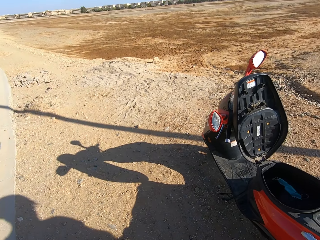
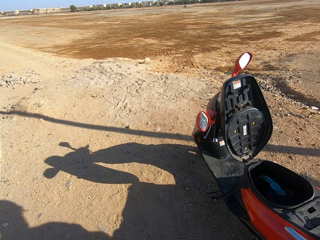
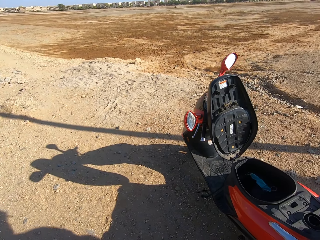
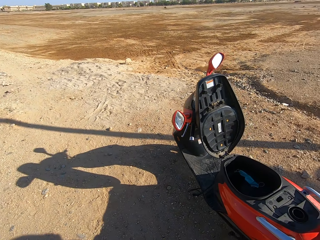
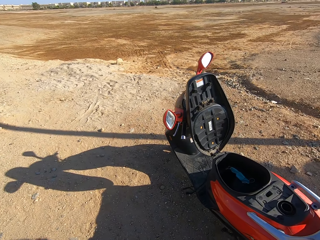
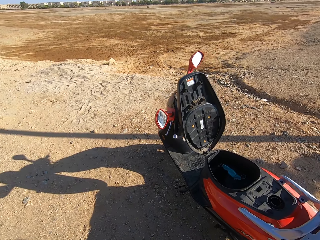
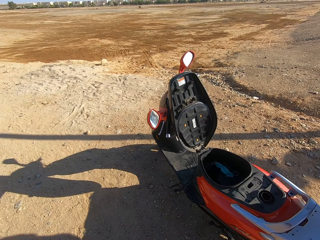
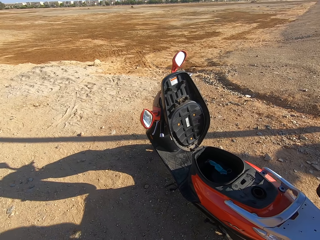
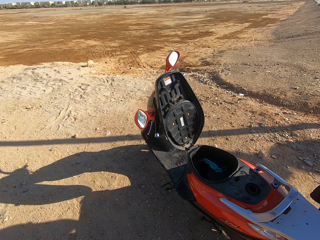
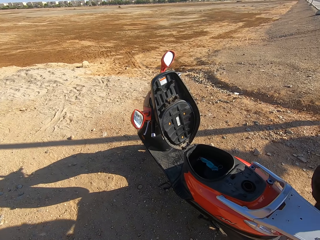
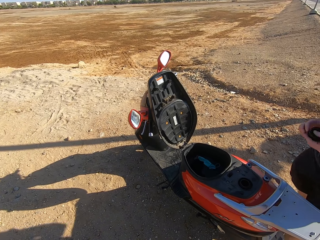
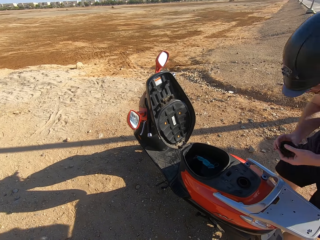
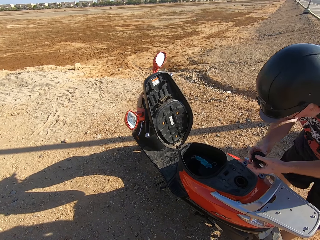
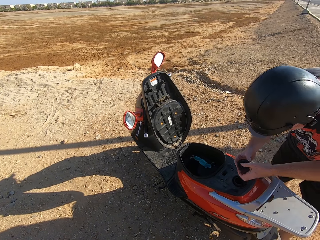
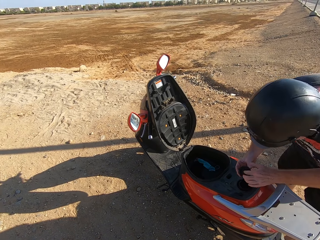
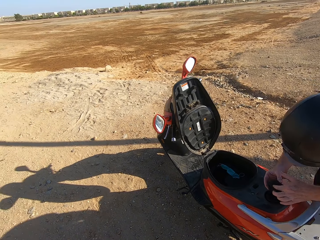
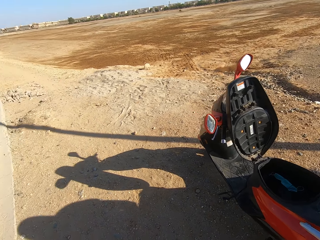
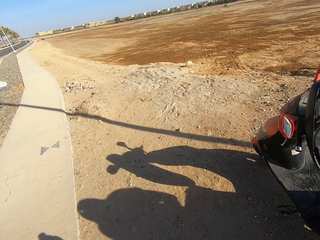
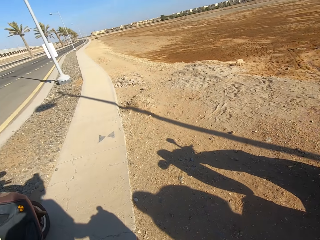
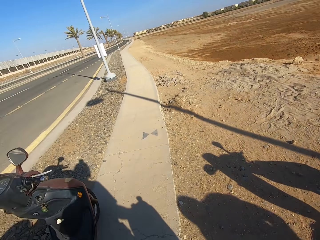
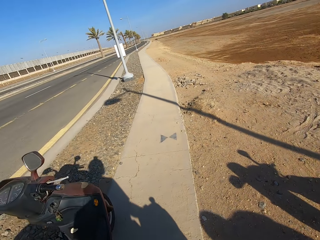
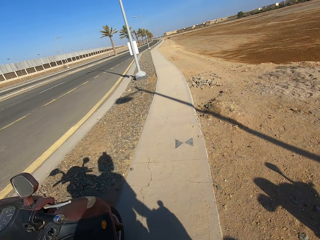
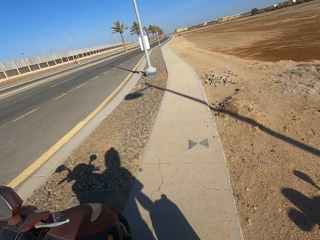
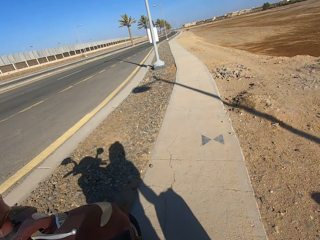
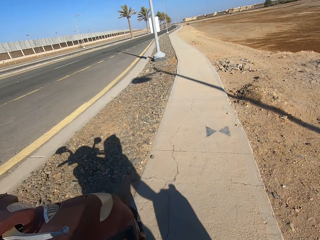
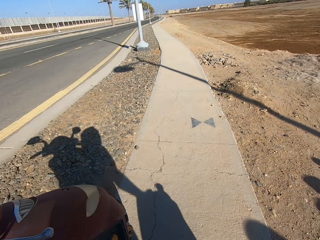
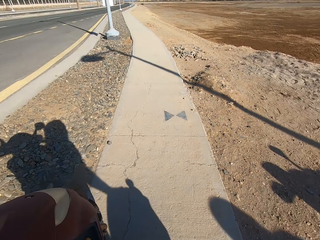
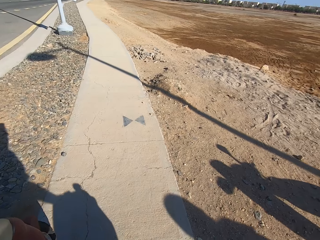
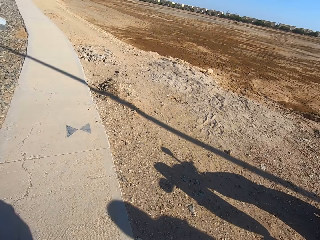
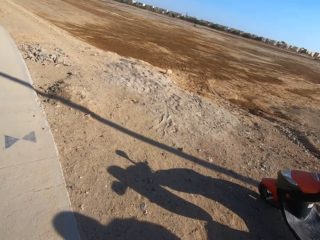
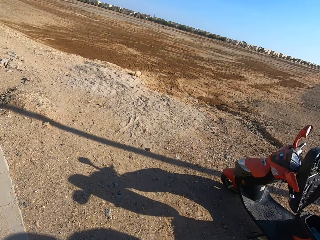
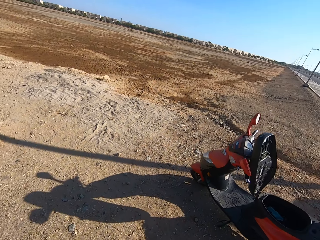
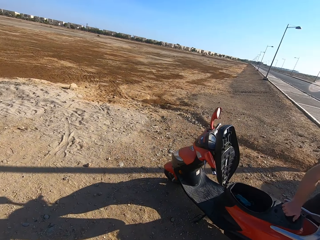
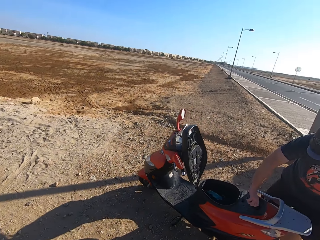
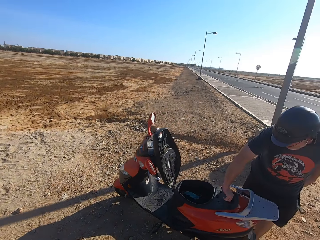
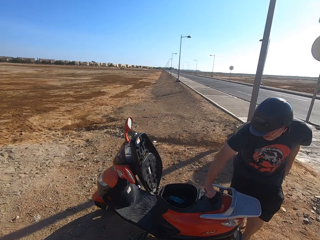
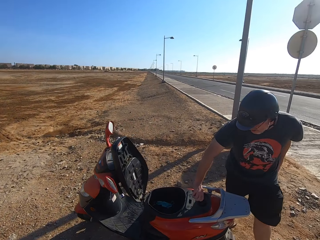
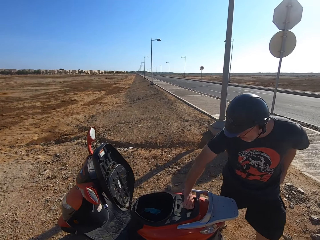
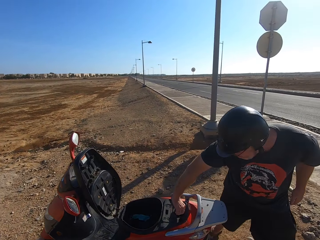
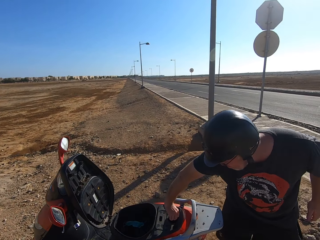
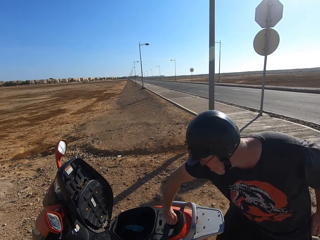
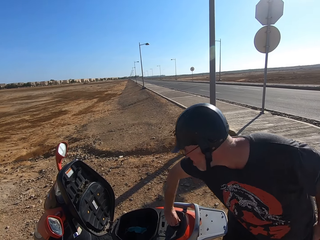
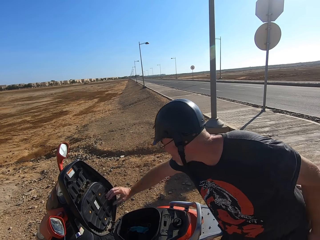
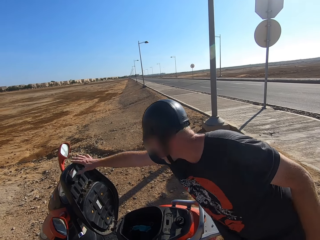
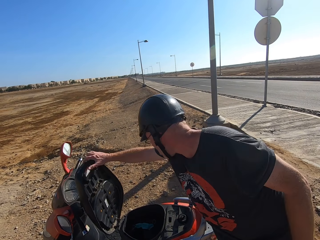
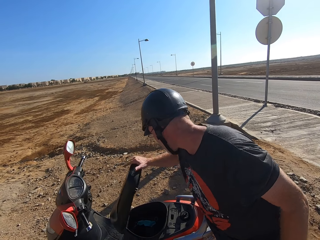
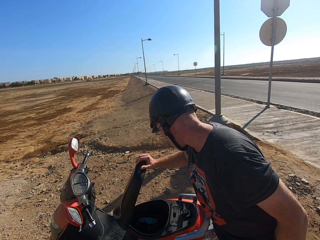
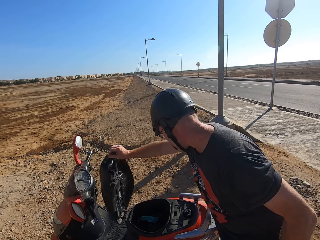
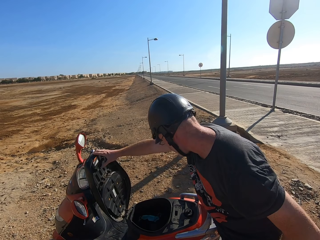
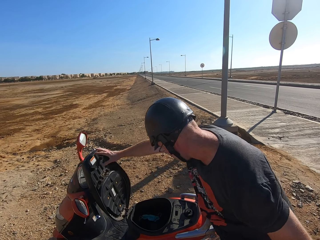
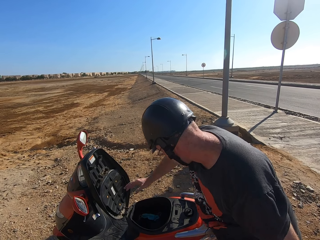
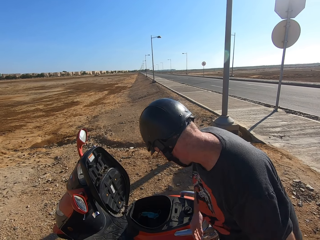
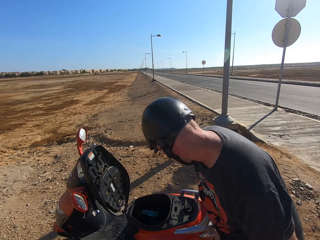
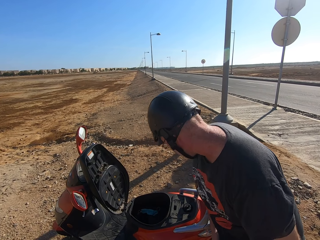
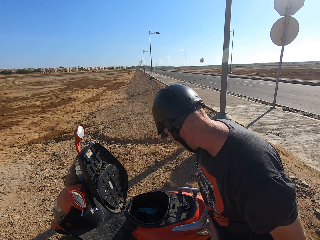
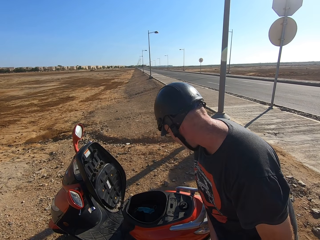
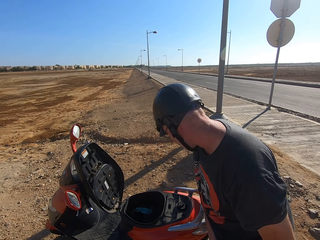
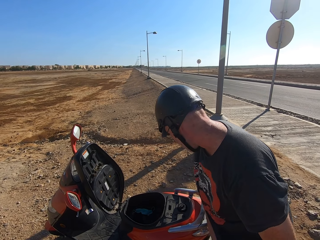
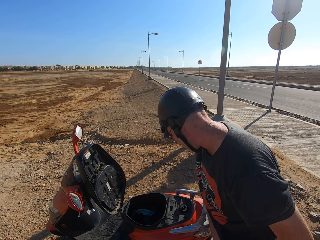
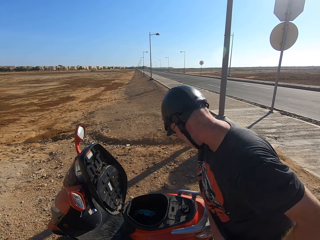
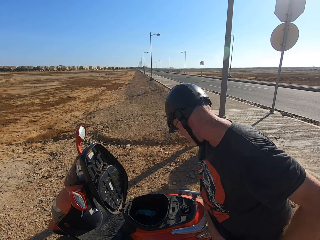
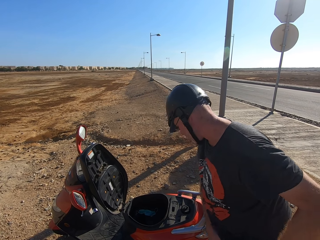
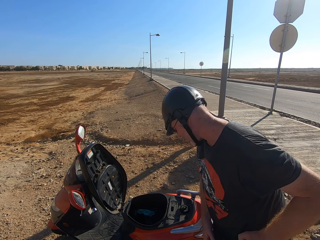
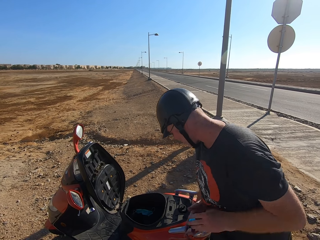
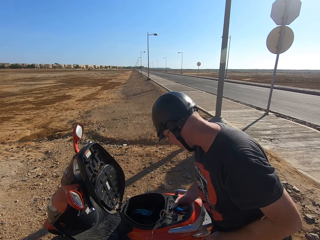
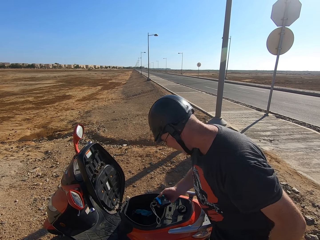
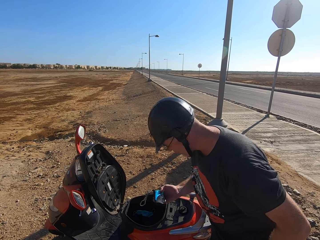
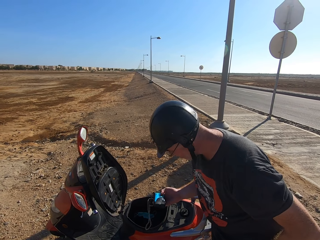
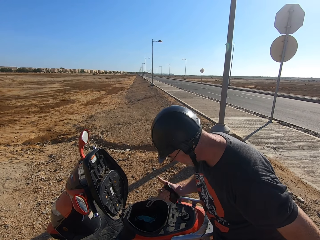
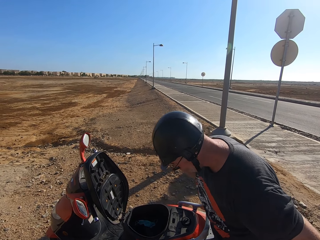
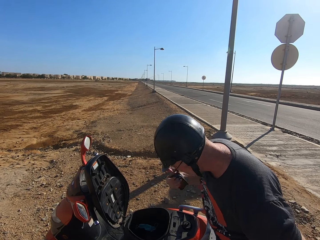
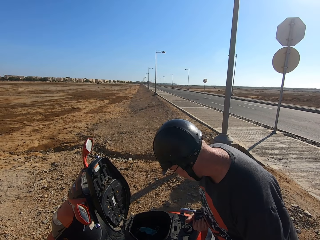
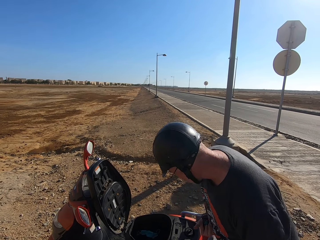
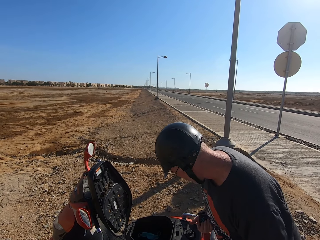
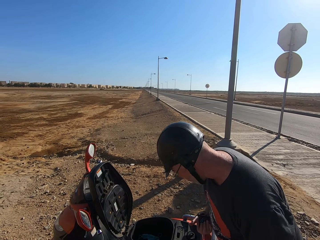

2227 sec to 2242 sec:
The man closes the motorcycle oil tank. The man holds the scooter with his right hand. The man touches the motorcycle seat. The man removes a stopwatch from the pocket.

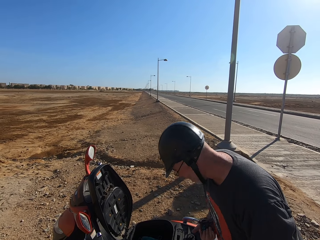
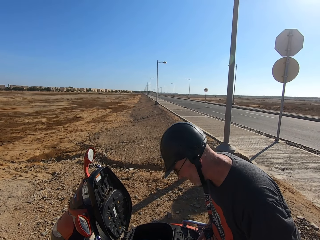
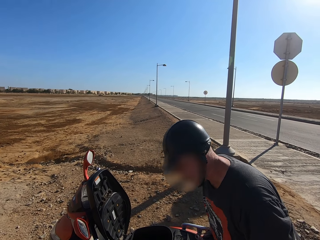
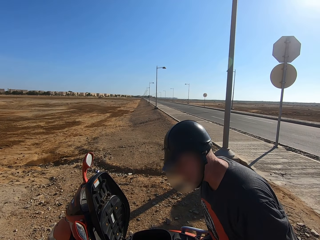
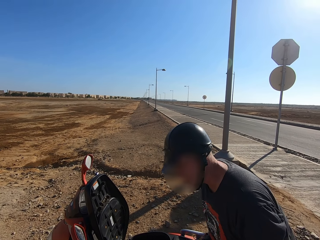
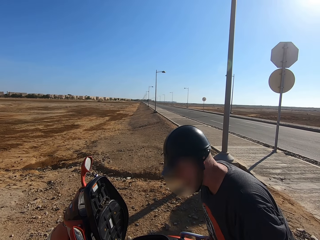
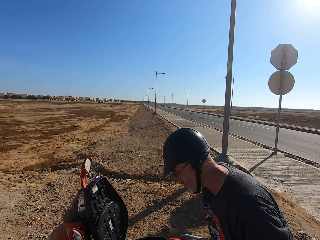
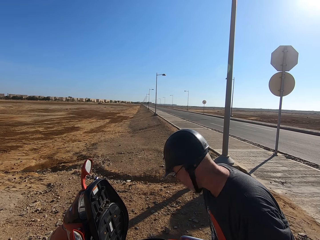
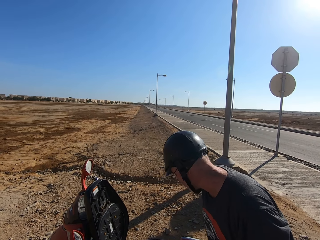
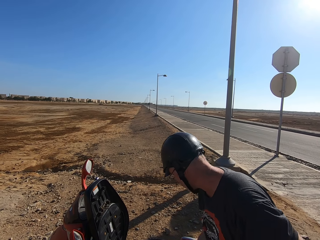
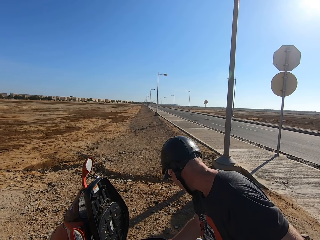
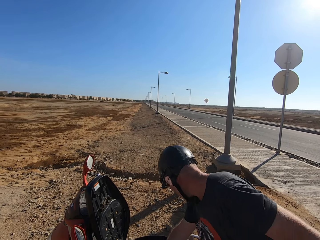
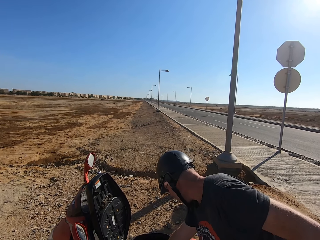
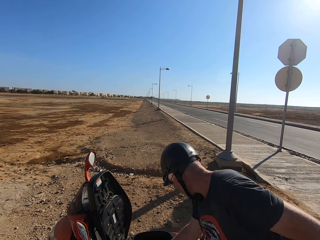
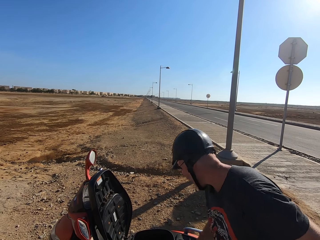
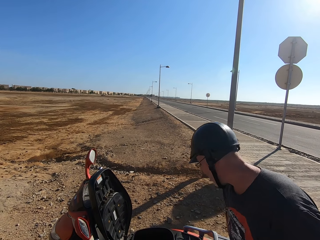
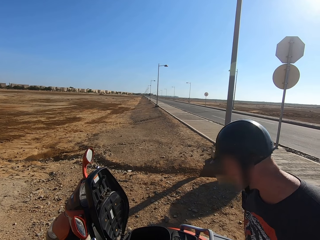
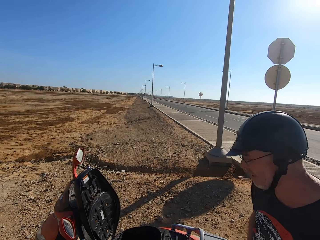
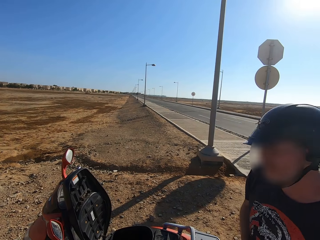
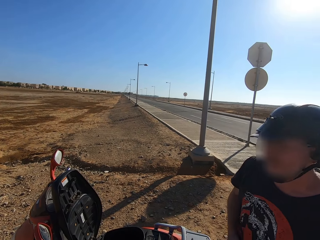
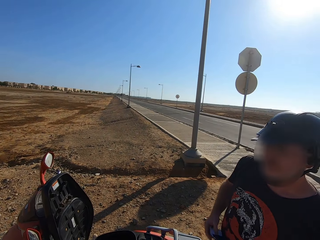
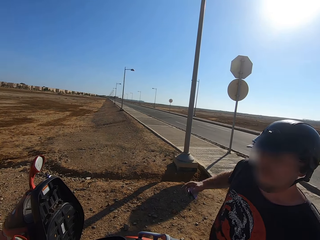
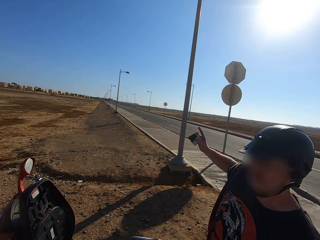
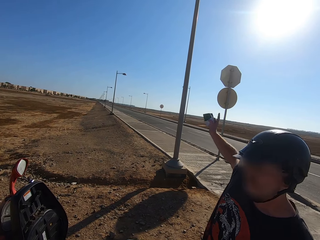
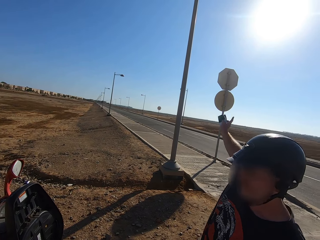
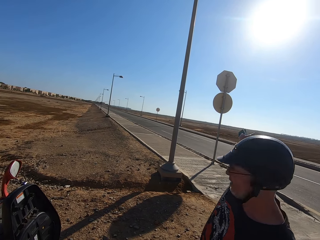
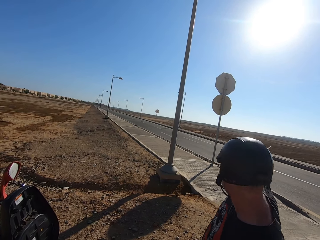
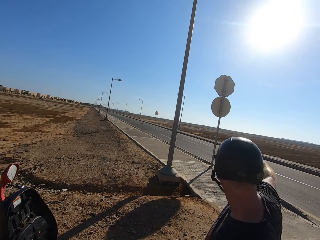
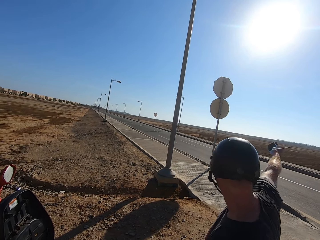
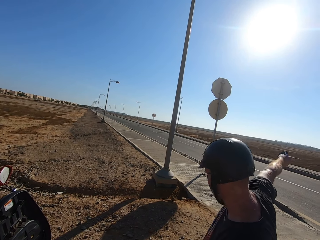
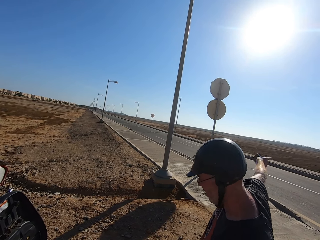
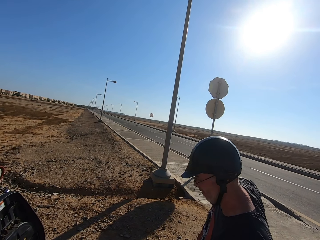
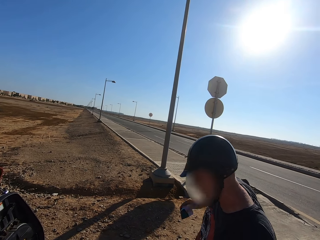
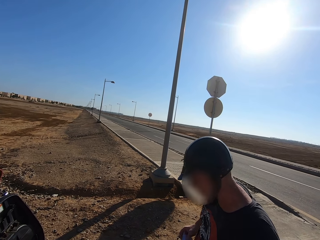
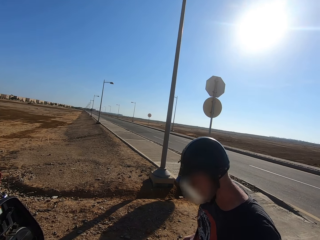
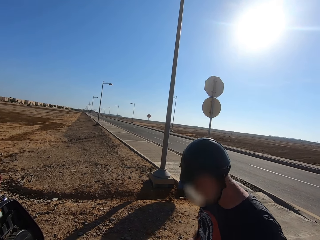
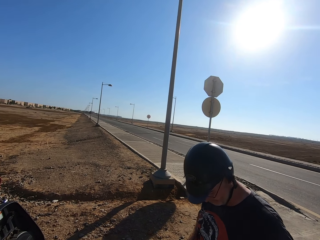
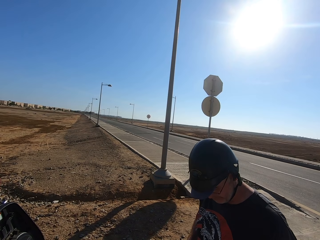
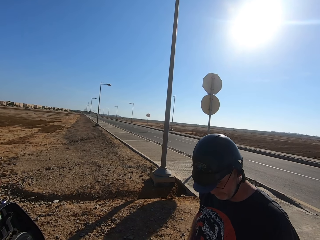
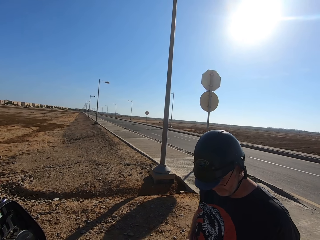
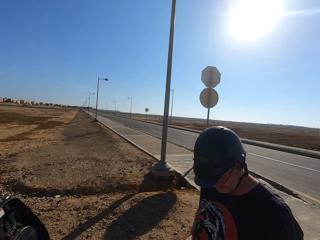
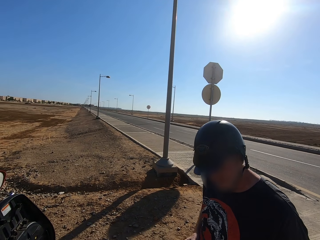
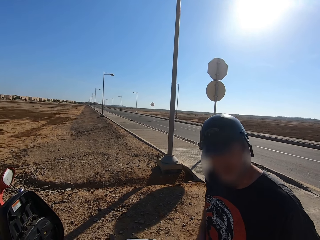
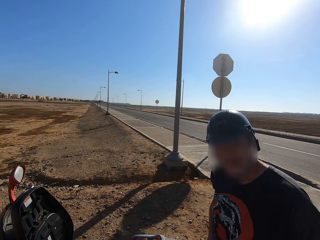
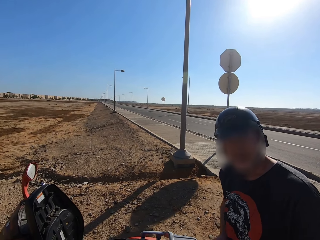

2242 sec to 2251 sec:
The man points towards the road.
